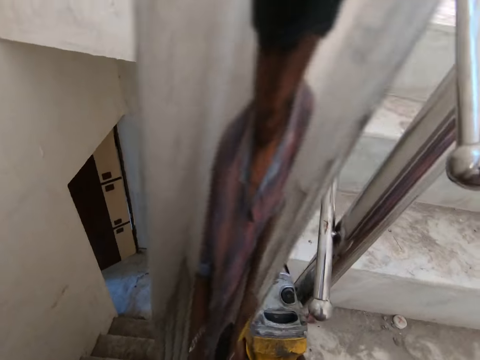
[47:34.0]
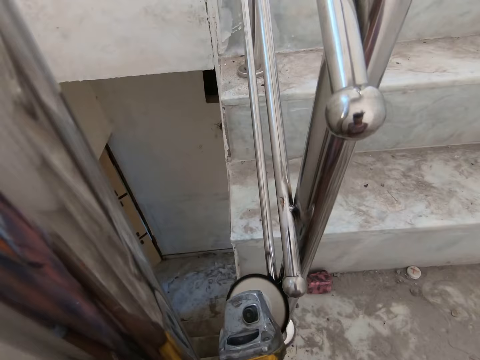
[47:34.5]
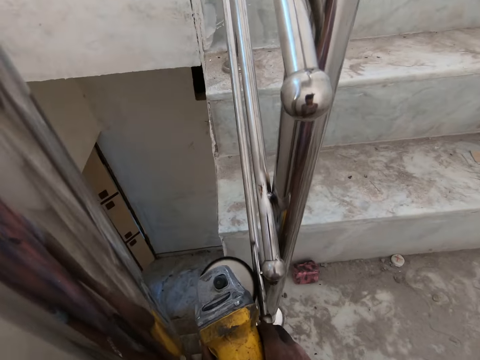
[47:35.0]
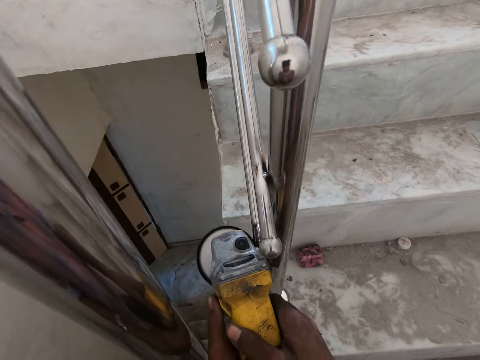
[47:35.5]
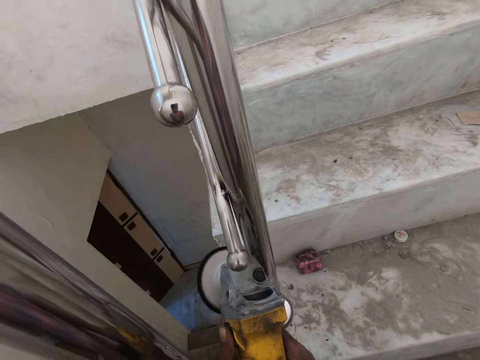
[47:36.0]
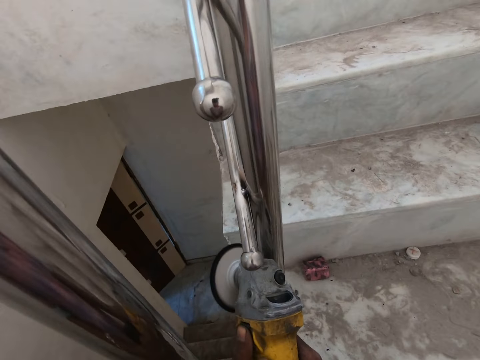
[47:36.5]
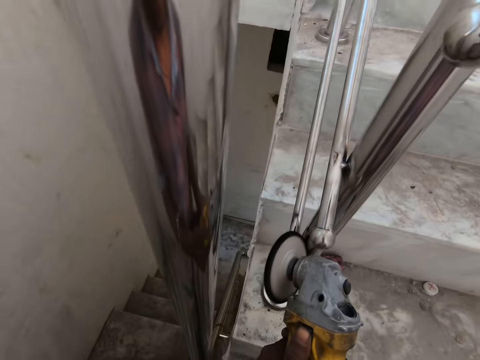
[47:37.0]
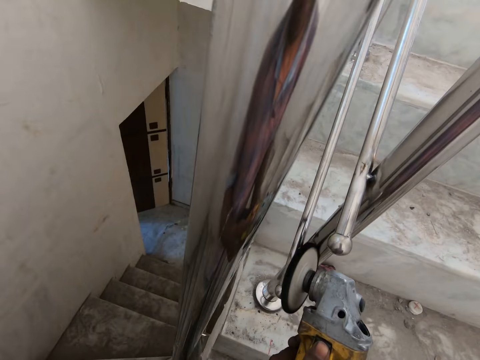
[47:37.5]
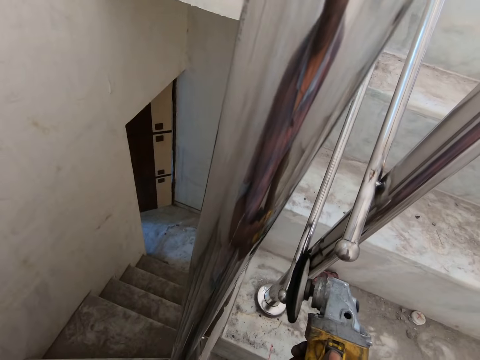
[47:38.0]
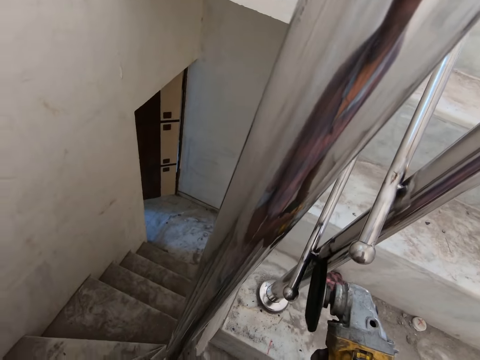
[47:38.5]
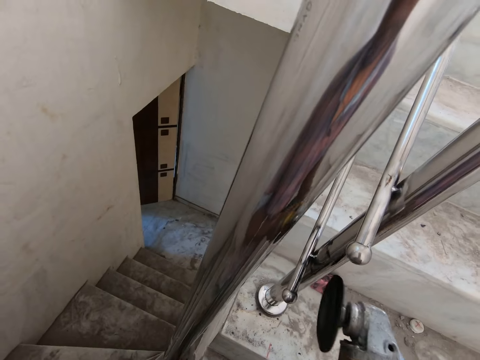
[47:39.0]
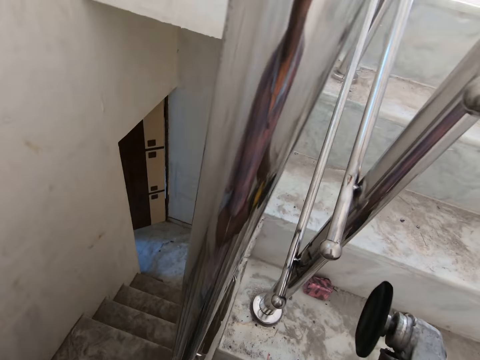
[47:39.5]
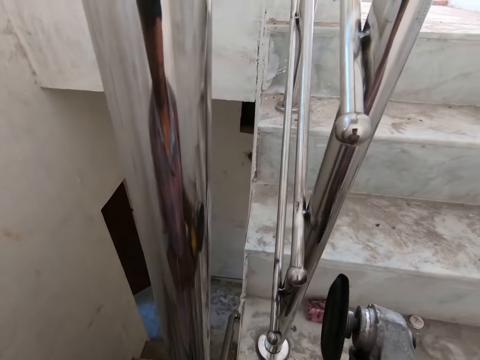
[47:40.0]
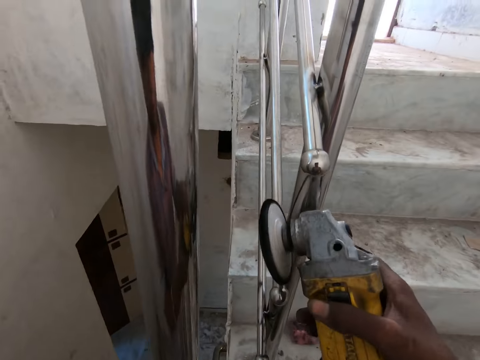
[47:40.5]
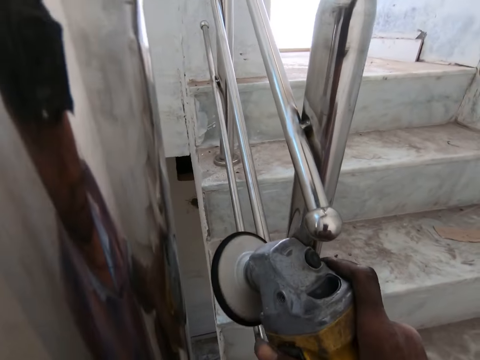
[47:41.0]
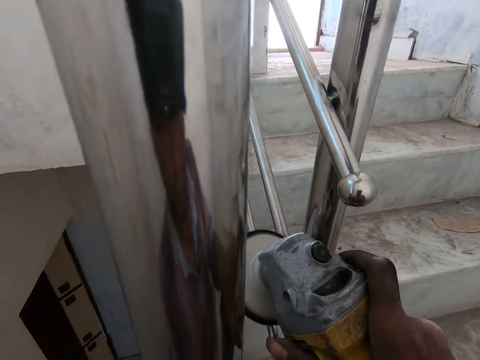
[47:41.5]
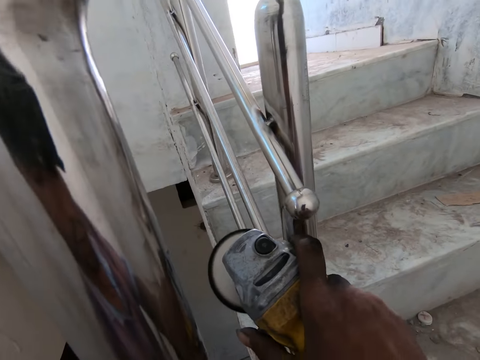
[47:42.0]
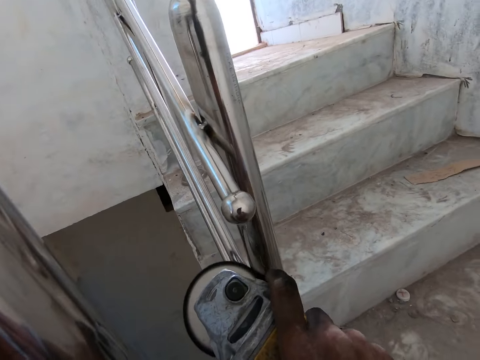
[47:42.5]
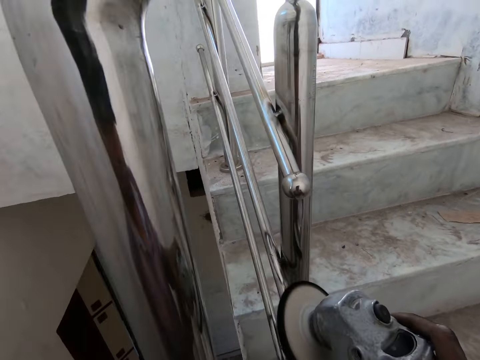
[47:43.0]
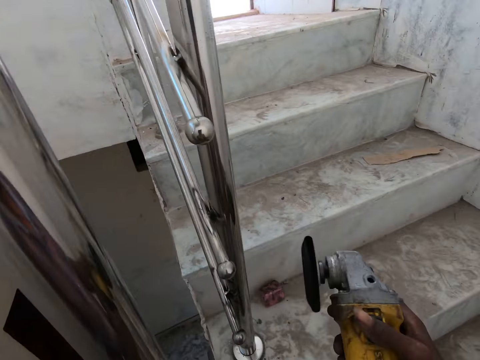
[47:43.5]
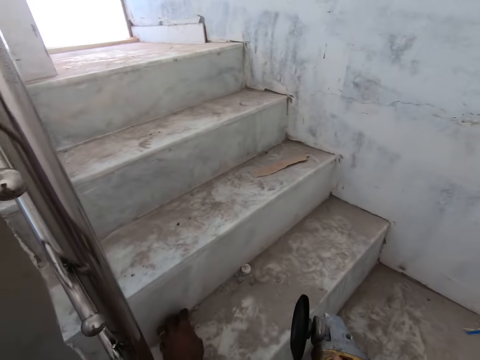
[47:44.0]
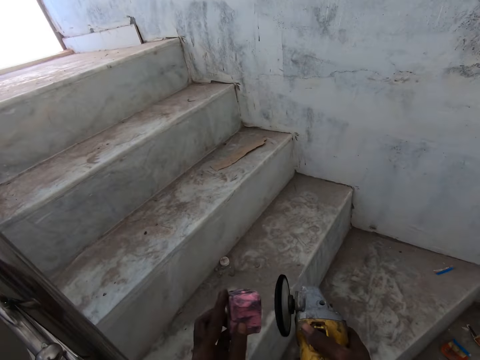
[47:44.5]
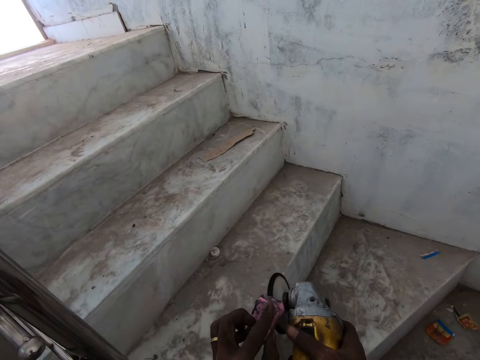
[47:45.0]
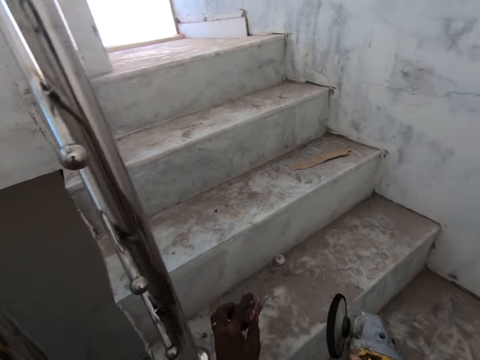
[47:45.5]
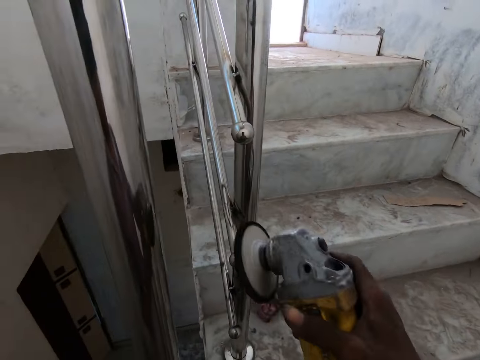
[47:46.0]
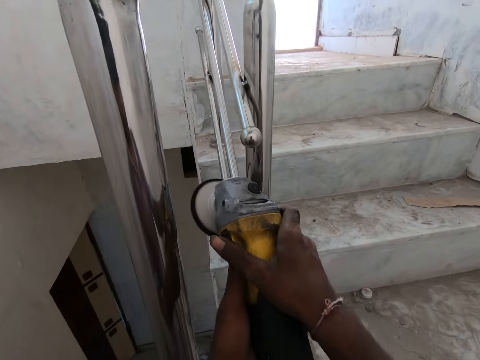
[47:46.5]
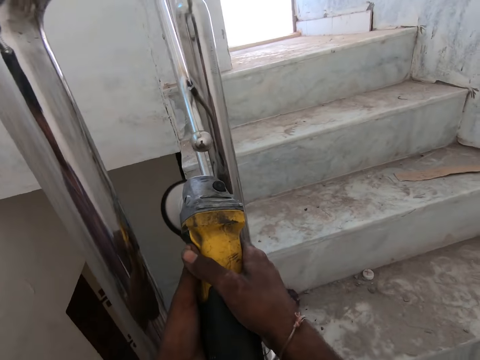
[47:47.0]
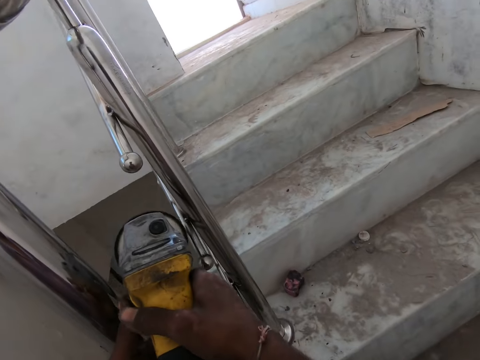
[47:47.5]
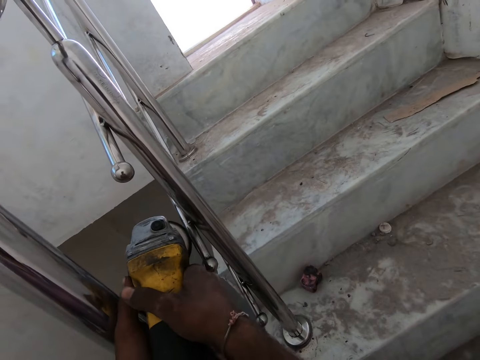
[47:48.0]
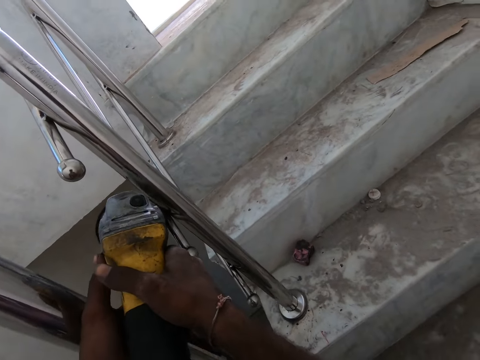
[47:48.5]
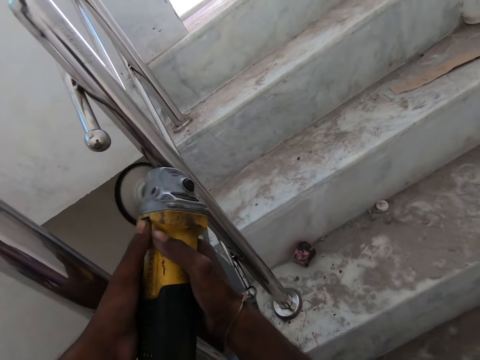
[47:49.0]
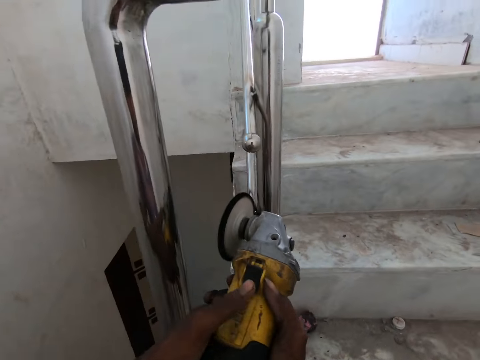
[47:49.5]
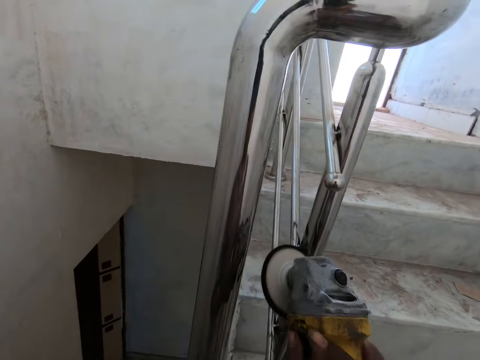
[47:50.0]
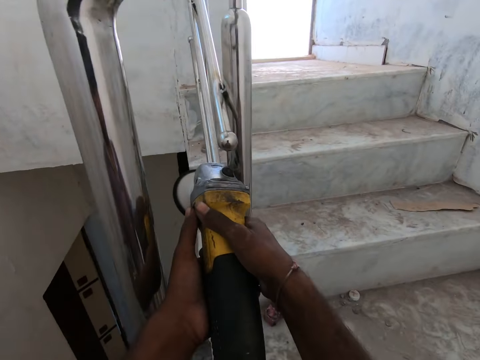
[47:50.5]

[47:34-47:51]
The camera wearer picks up the abrasive polishing block from the floor with his left hand. He cleans the corded grinder in his right hand with the abrasive polishing block in his left hand. He drops the abrasive polishing block in his left hand on the staircase. He smoothens the staircase rail with the corded grinder in his hands.

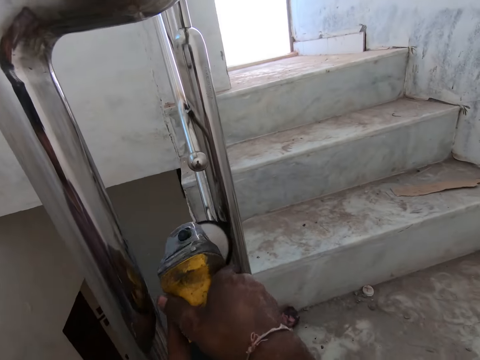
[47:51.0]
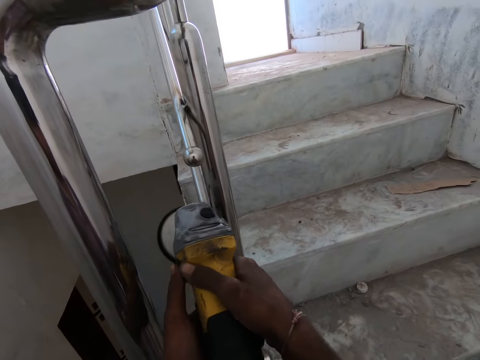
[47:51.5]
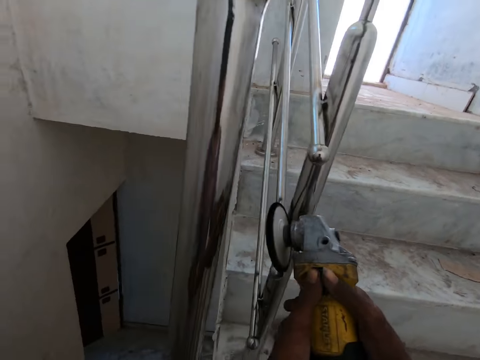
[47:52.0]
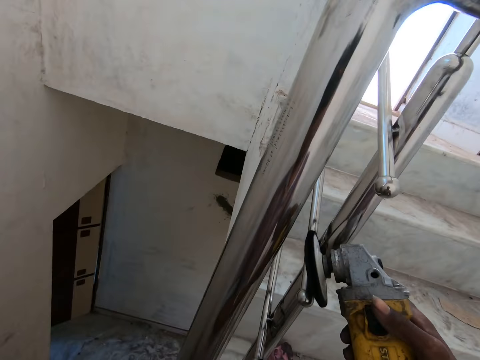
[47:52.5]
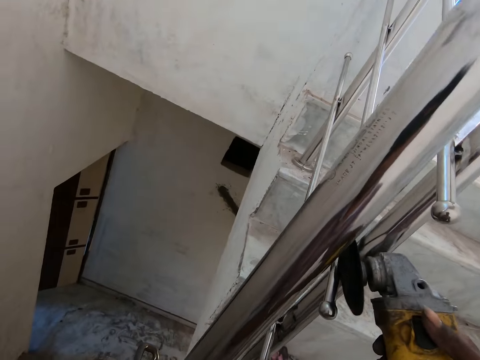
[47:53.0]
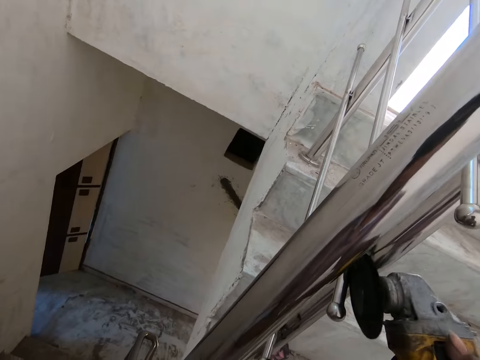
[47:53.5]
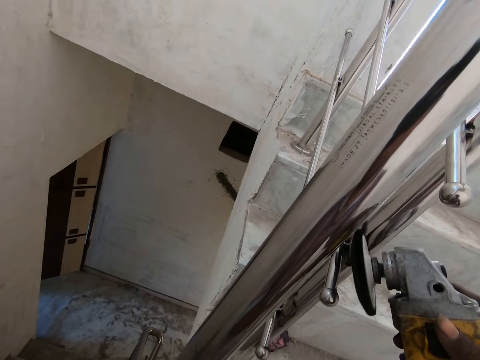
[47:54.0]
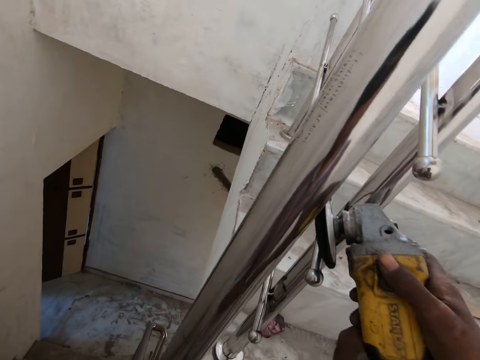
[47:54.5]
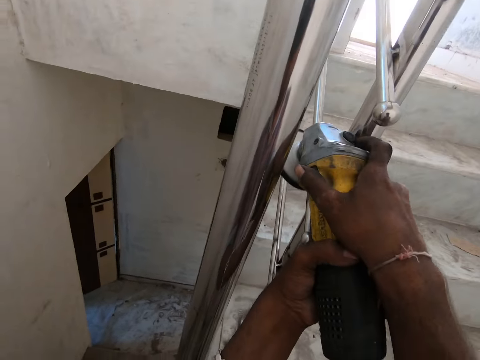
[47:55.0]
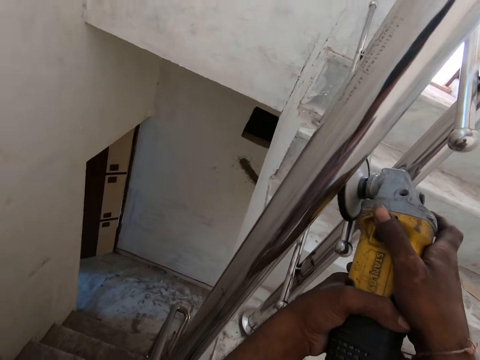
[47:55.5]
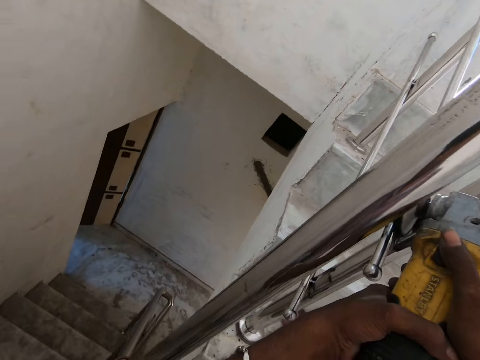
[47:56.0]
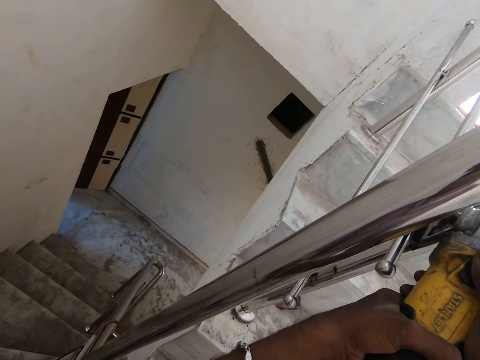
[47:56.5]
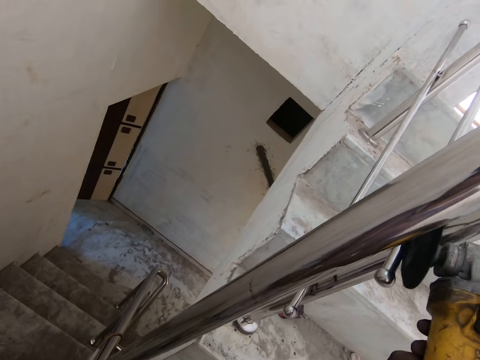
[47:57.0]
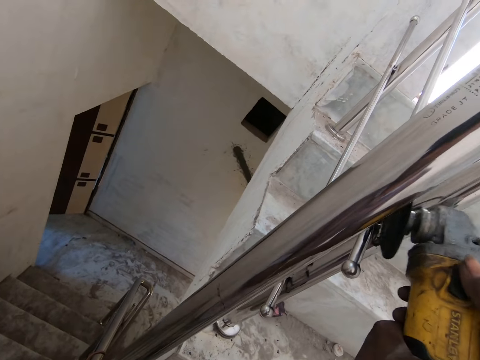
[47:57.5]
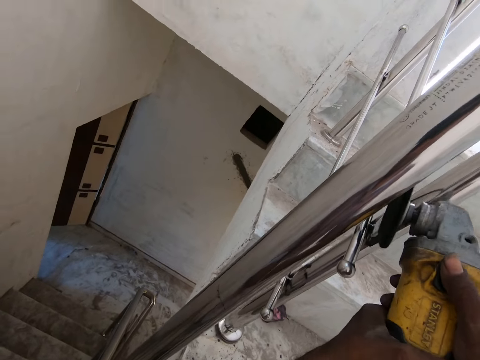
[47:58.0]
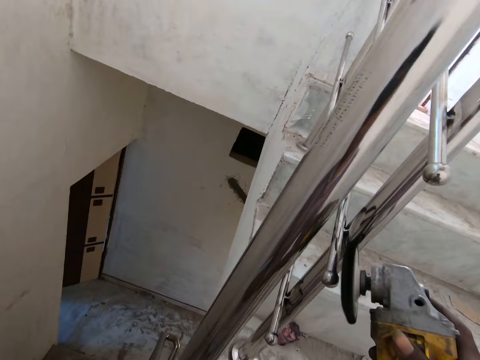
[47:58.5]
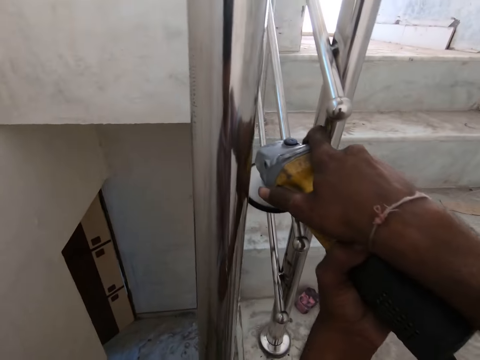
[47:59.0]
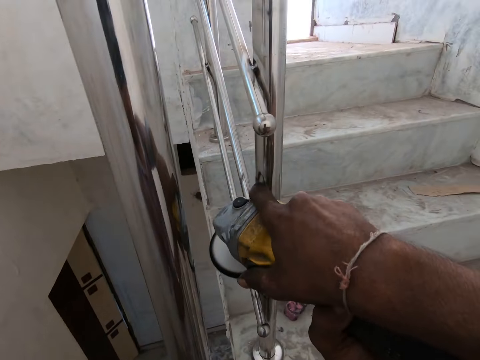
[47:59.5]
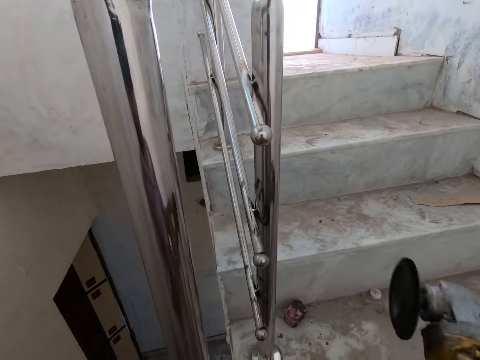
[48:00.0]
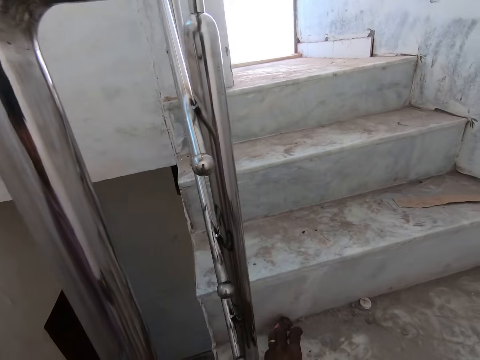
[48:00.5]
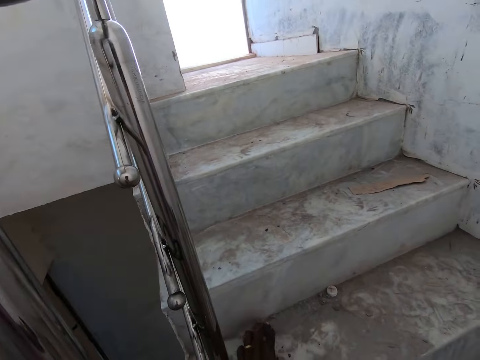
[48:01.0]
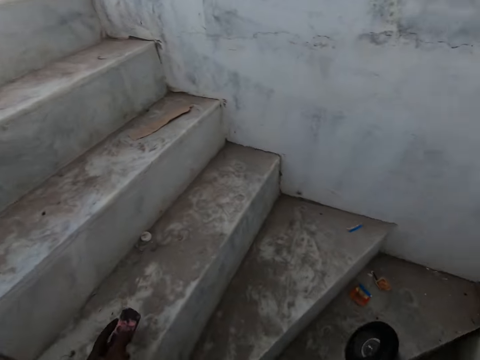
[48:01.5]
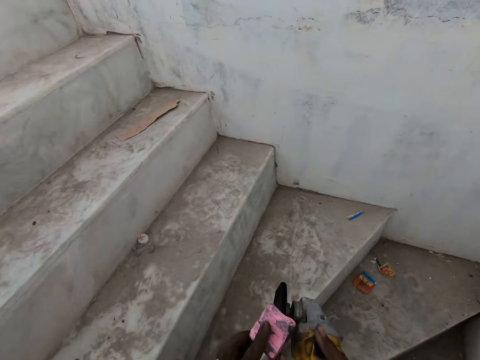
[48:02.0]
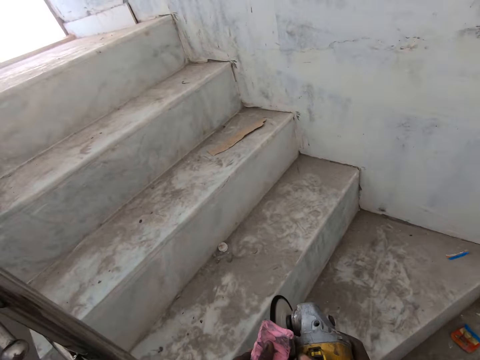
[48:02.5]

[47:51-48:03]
The camera wearer picks up the abrasive polishing block from the floor with his left hand. He cleans the corded grinder in his right hand with the abrasive polishing block in his left hand.
